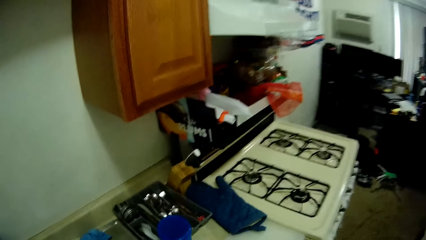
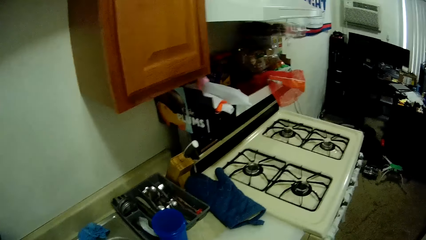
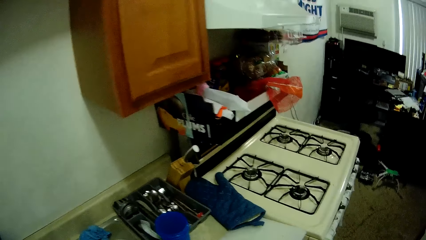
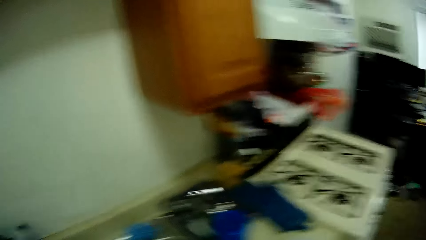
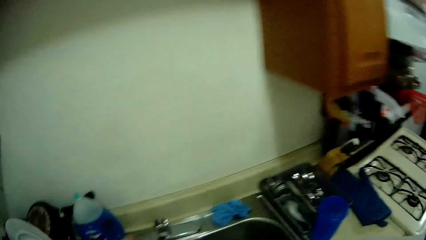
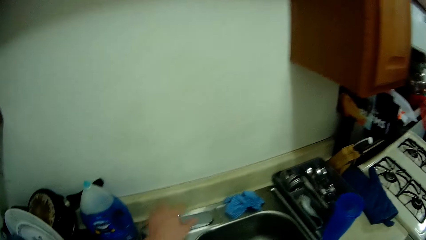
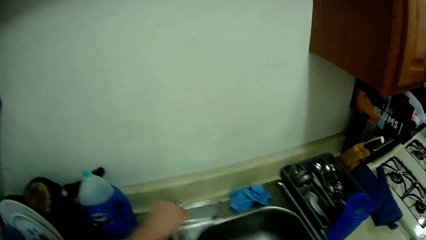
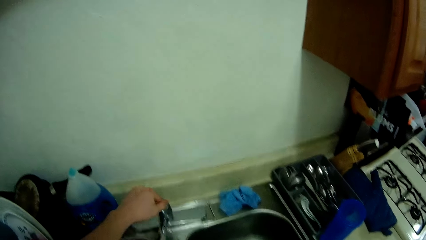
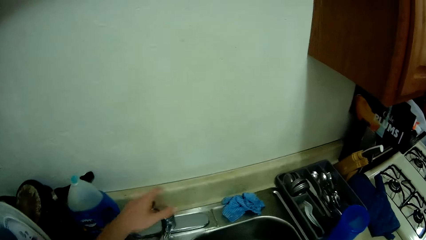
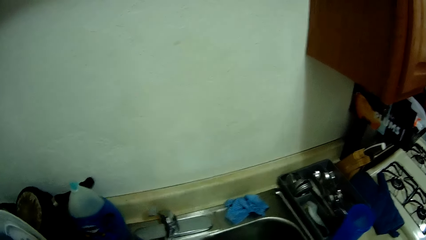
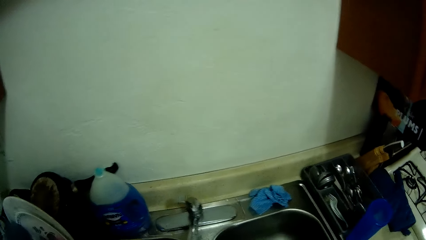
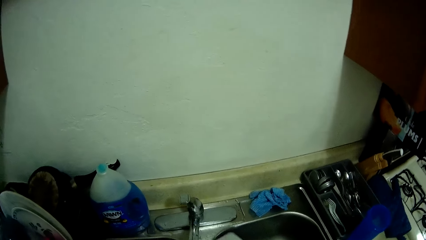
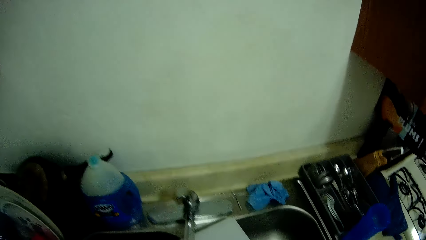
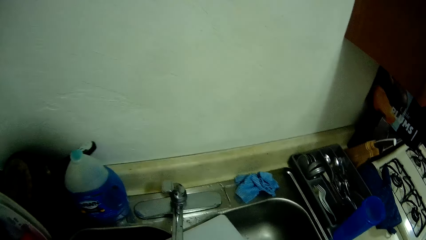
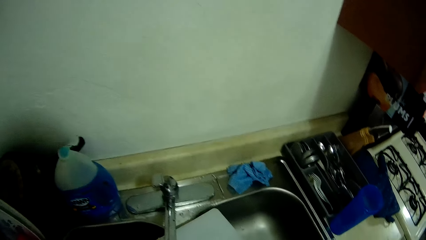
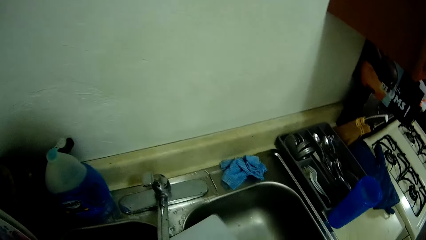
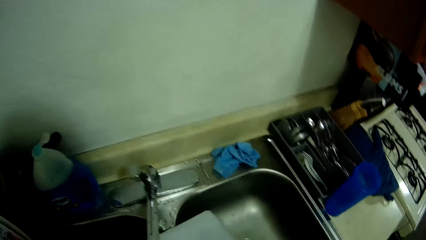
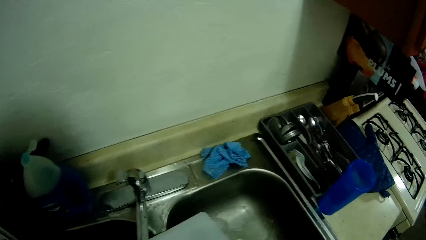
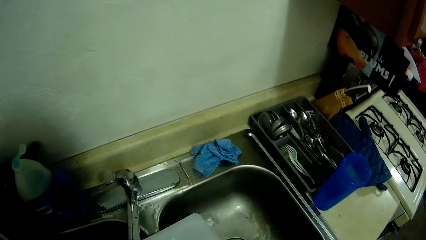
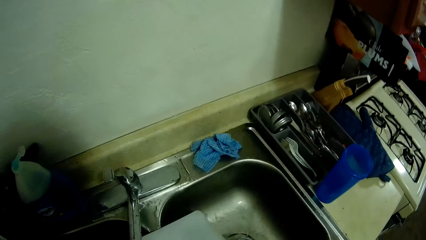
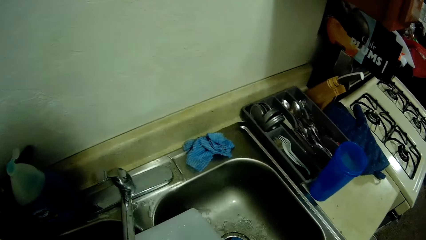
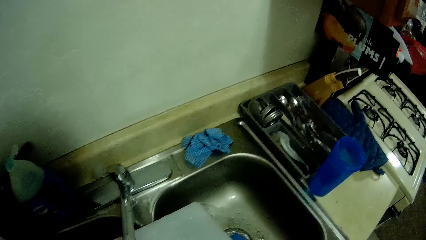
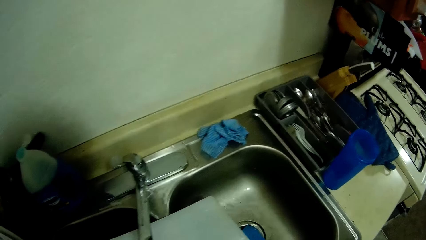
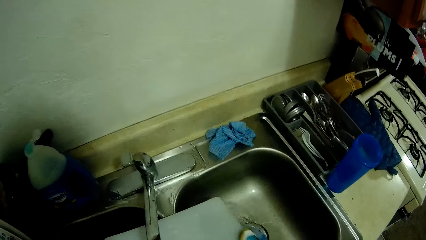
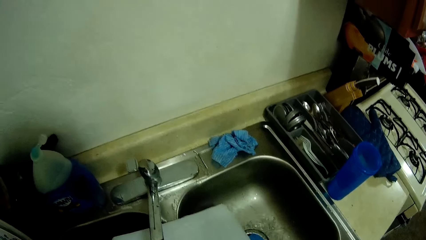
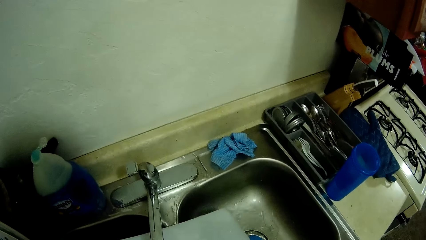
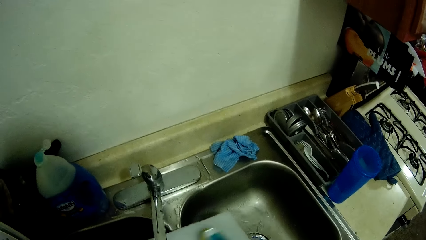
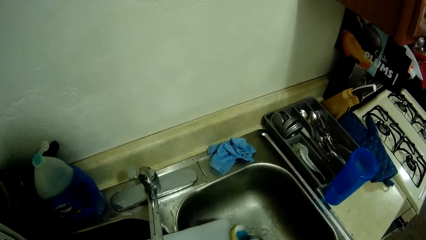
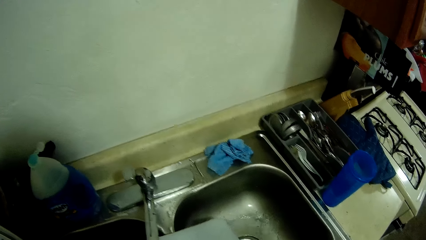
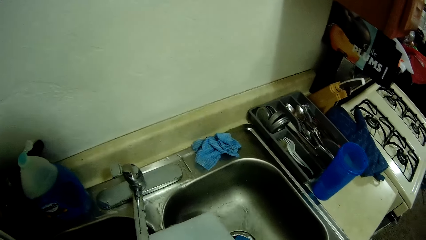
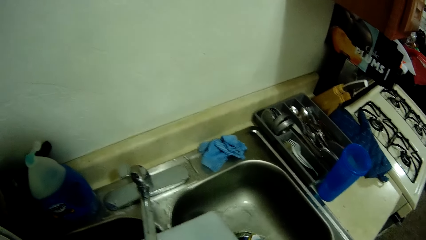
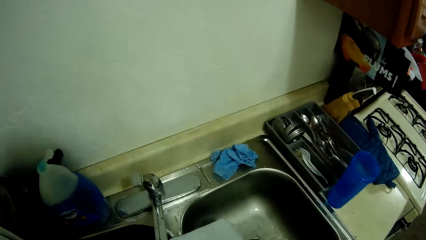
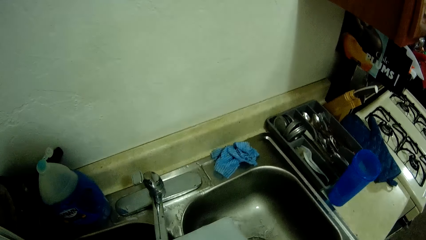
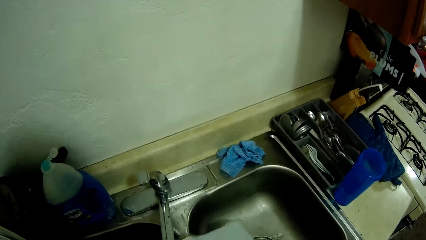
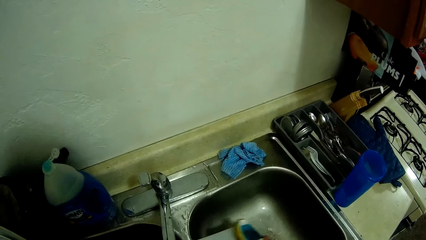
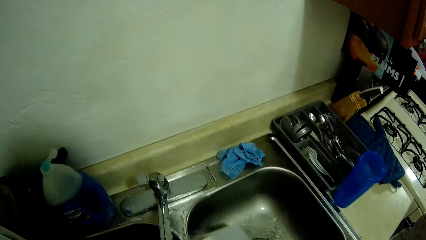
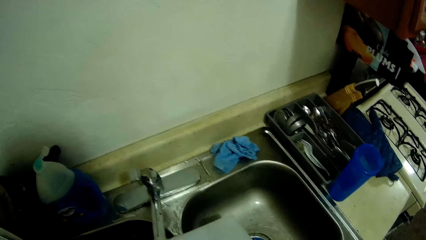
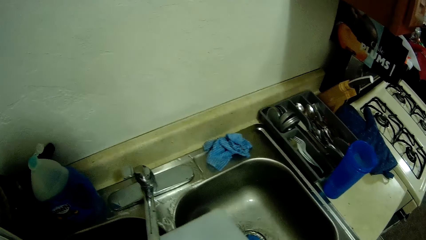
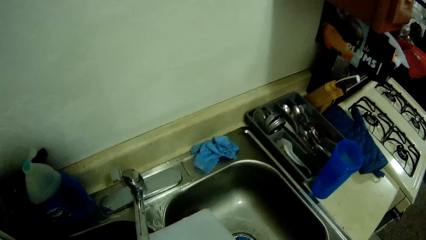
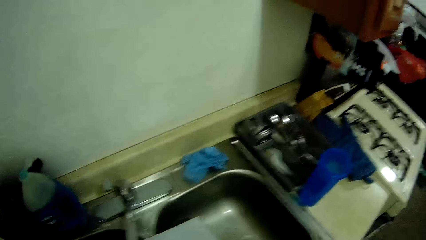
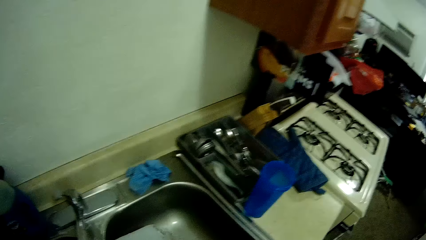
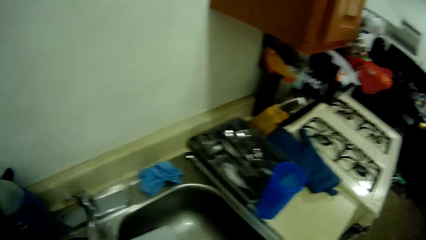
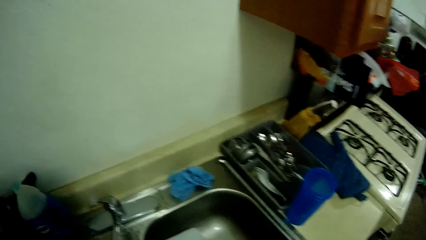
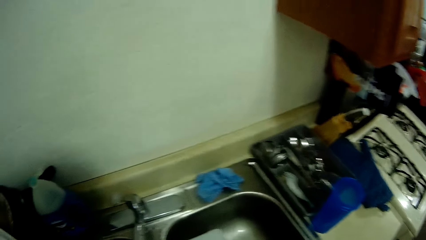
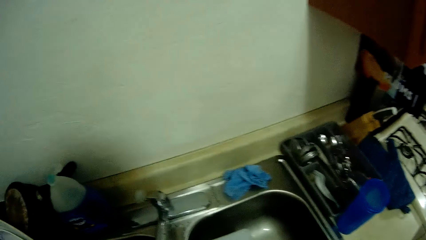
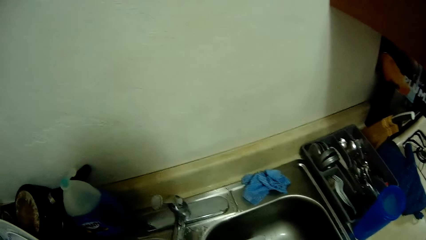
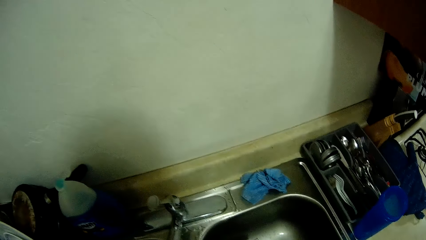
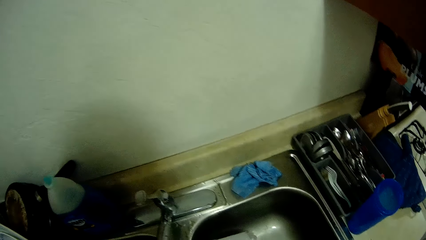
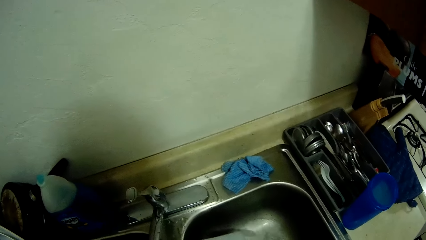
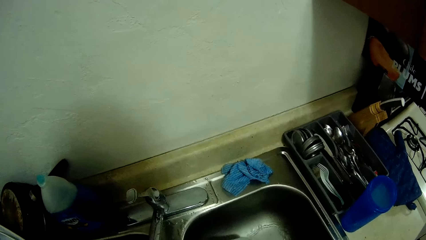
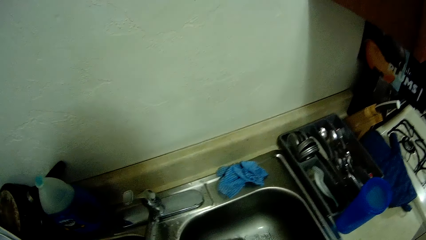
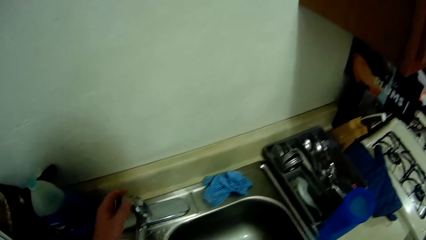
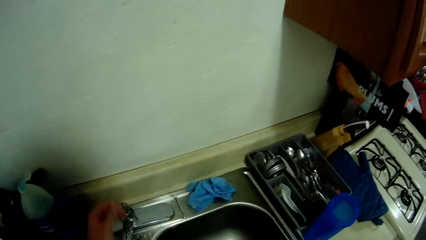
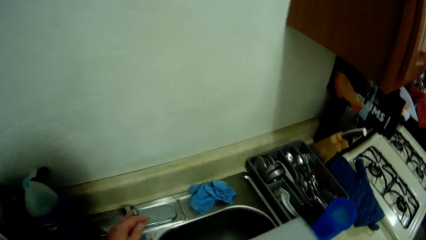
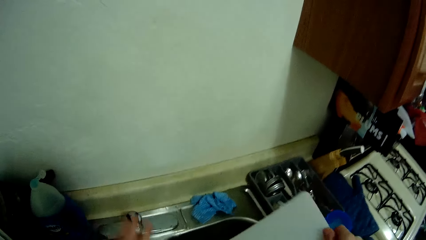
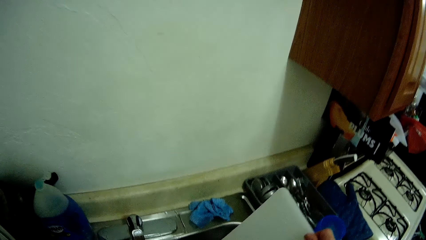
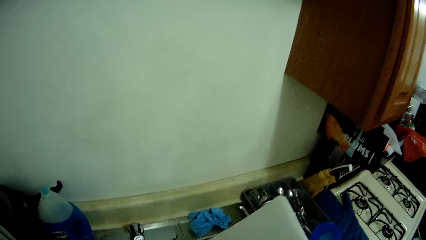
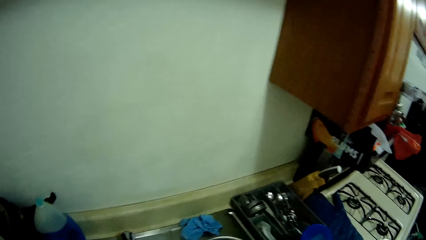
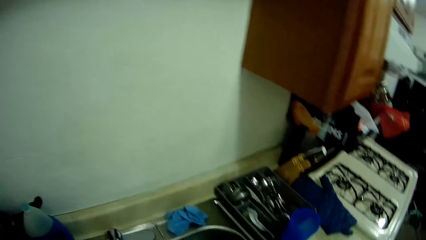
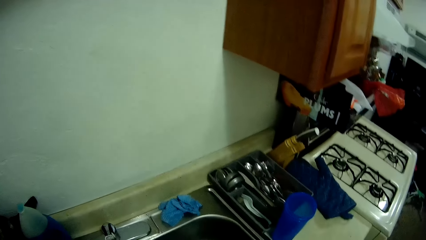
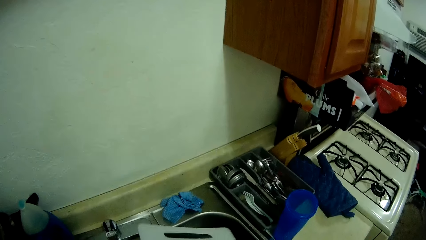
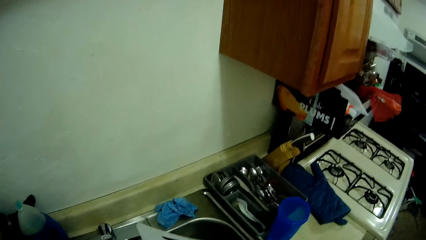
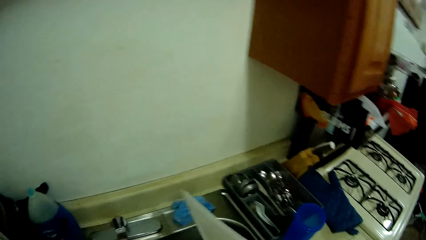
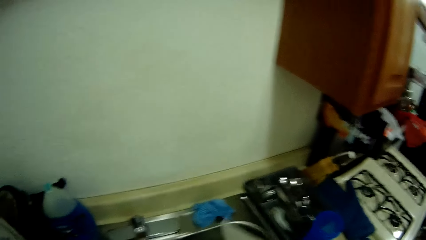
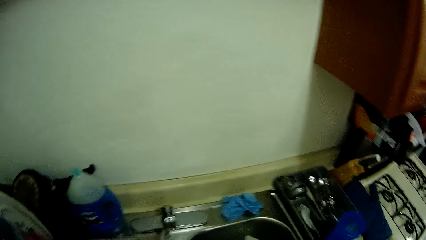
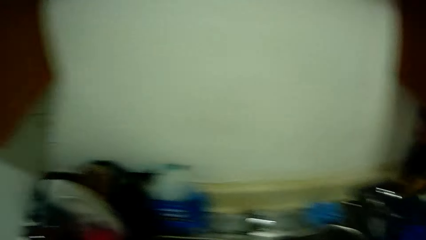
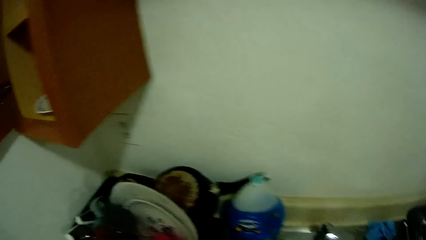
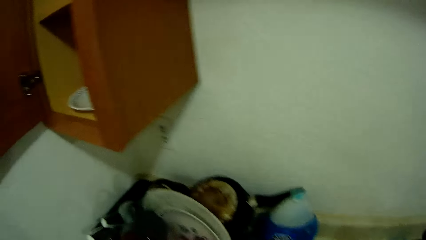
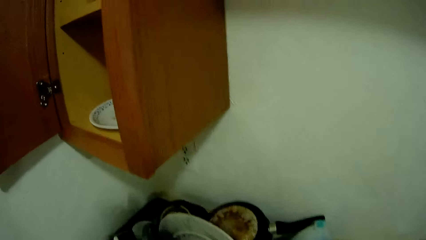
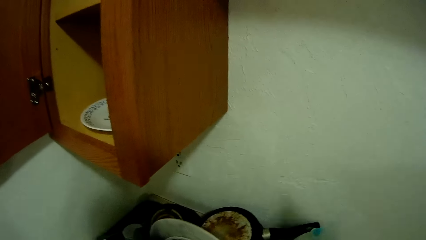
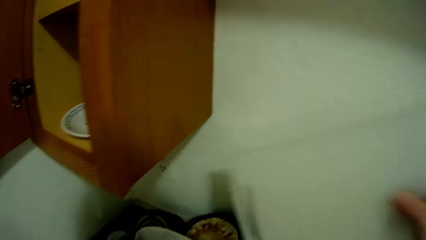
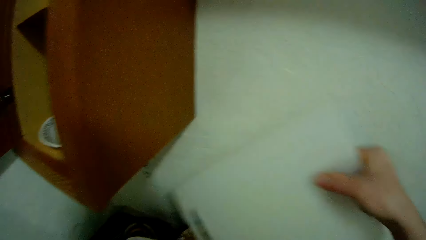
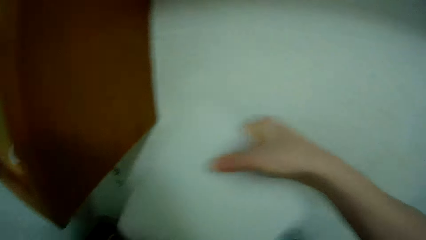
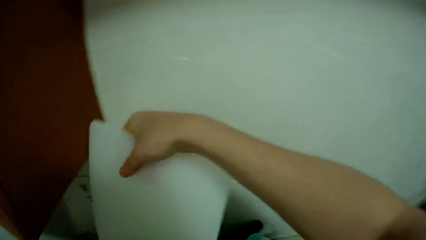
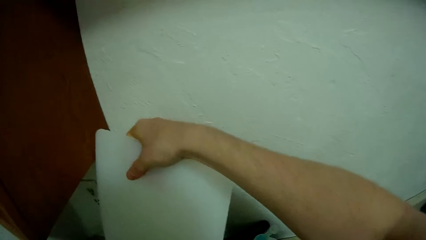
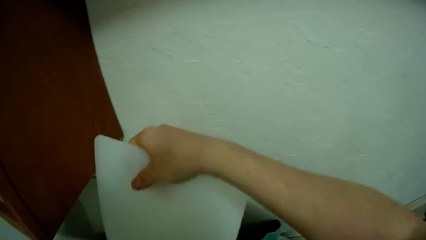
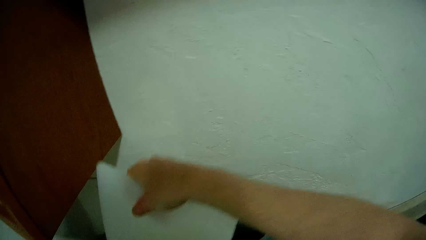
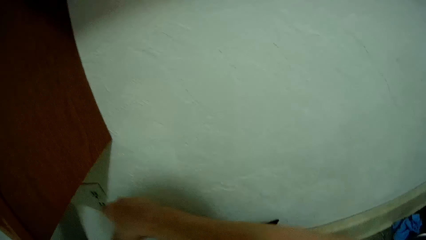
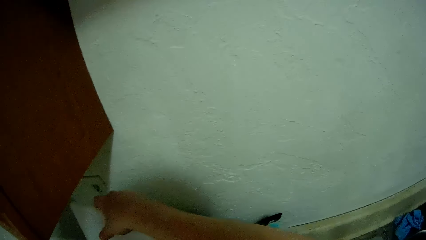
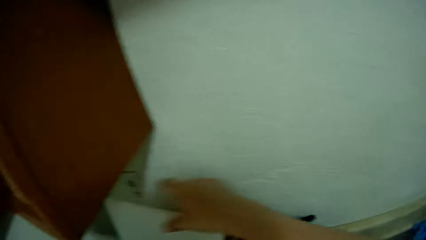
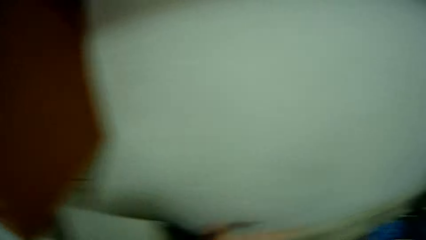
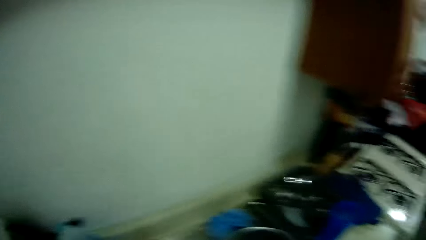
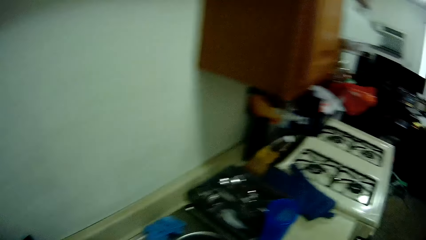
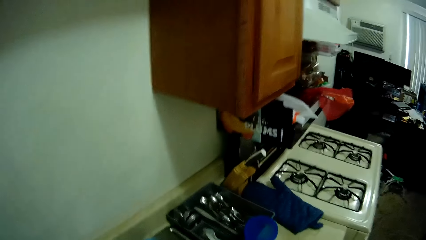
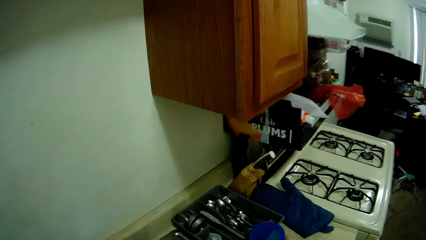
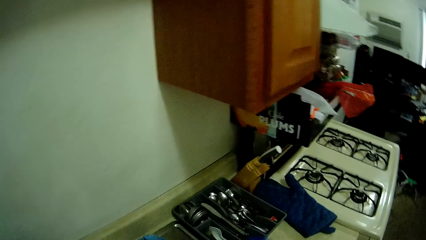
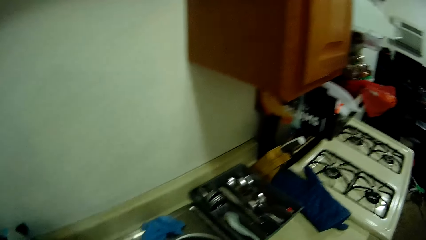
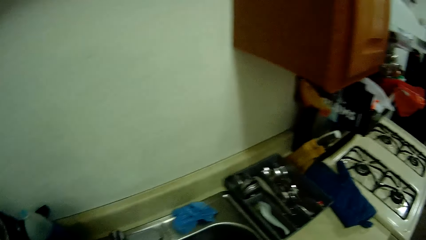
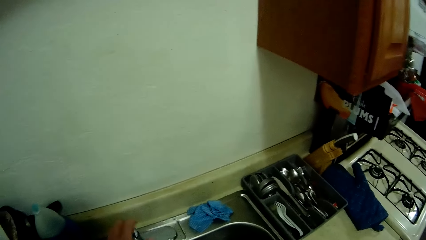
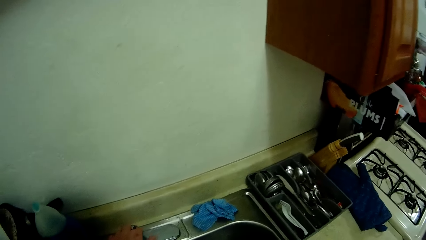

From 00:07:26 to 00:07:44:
The camera wearer turns on the tap with her left hand. She rinses a plate with water from the tap. She turns off the tap with her left hand. She places the chopping board in a rack. She drops the plate in the basket with her right hand.
